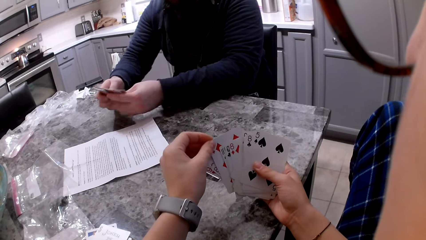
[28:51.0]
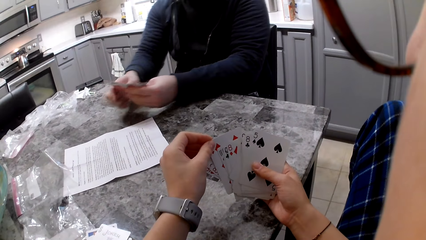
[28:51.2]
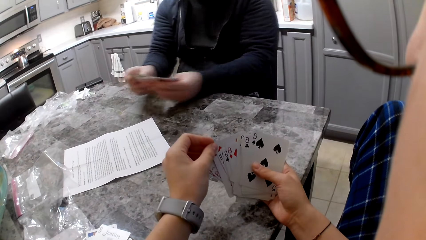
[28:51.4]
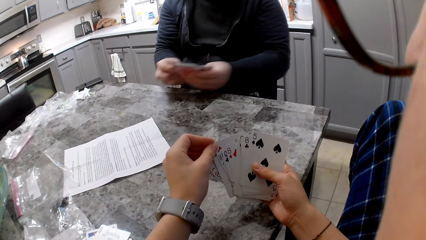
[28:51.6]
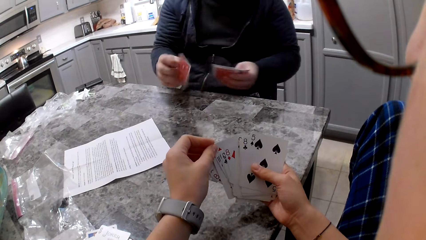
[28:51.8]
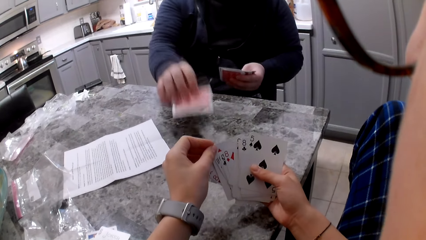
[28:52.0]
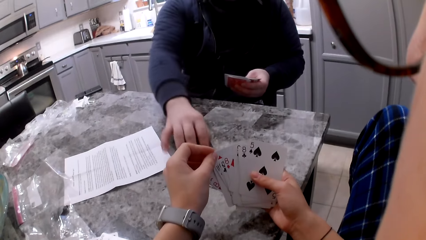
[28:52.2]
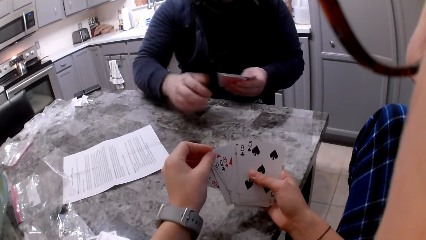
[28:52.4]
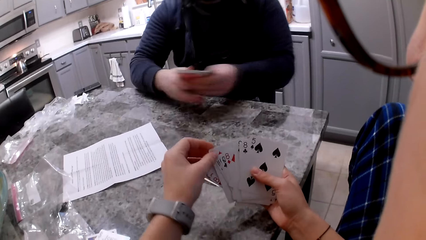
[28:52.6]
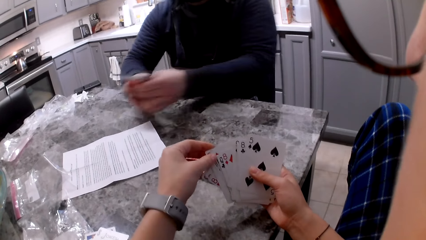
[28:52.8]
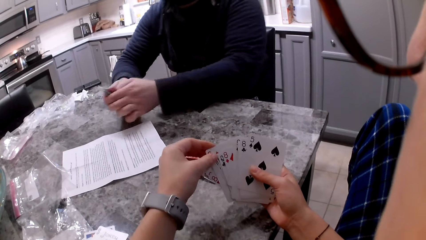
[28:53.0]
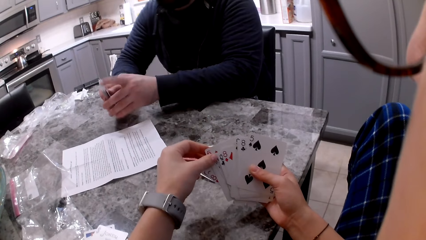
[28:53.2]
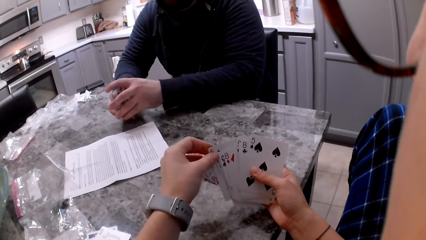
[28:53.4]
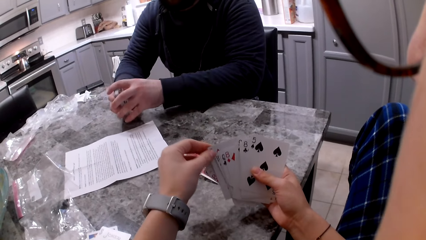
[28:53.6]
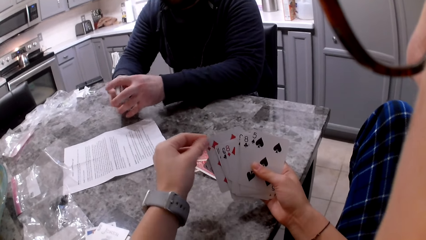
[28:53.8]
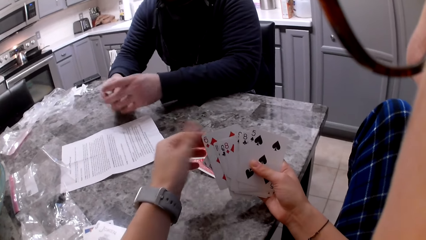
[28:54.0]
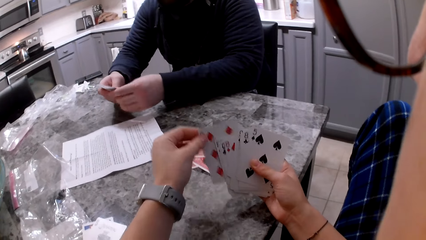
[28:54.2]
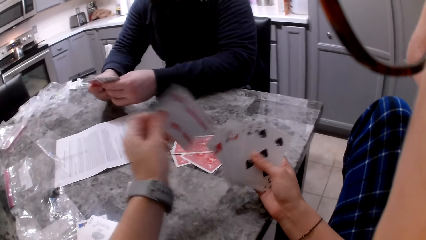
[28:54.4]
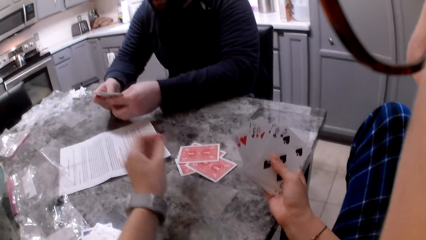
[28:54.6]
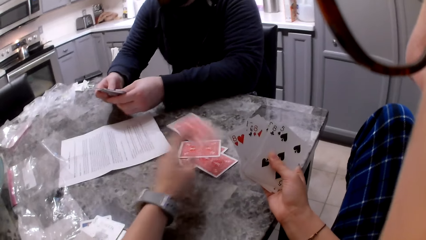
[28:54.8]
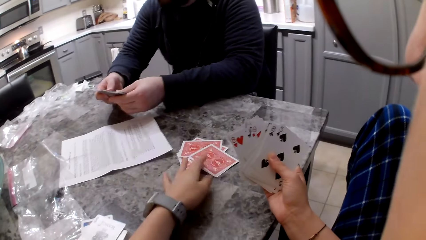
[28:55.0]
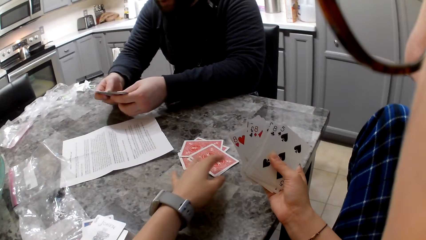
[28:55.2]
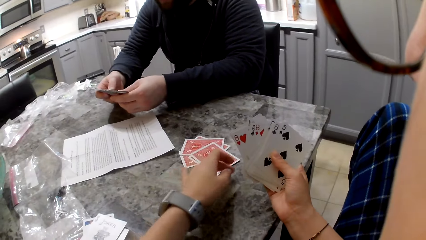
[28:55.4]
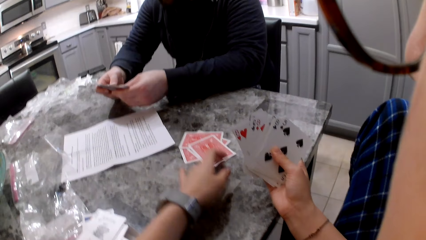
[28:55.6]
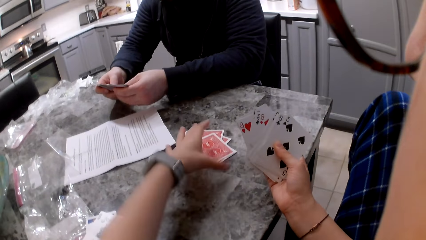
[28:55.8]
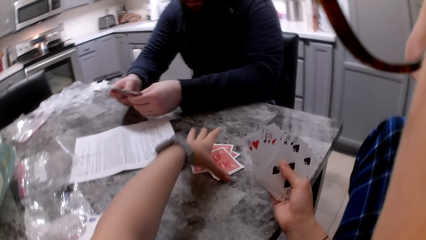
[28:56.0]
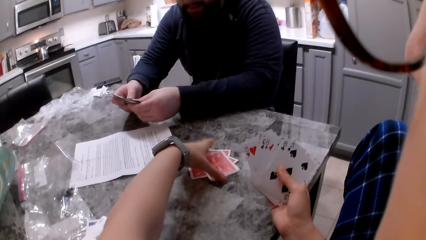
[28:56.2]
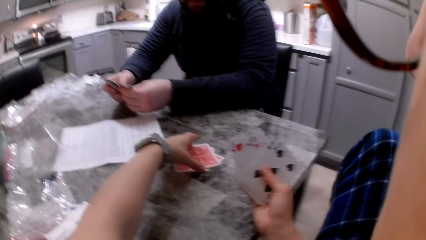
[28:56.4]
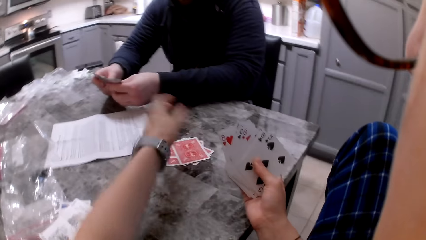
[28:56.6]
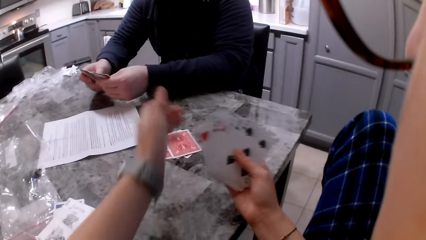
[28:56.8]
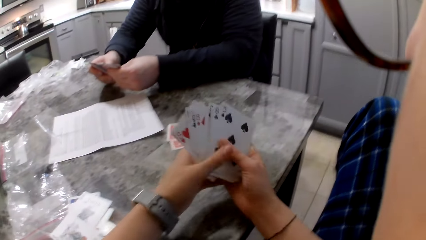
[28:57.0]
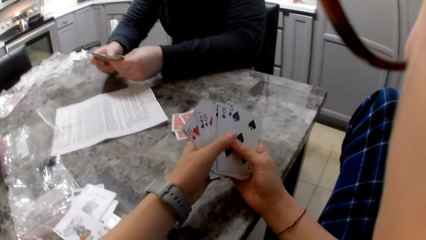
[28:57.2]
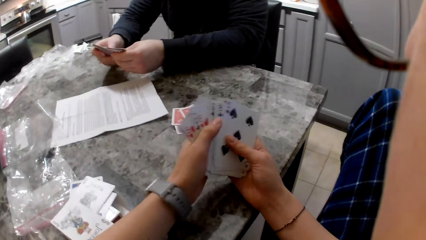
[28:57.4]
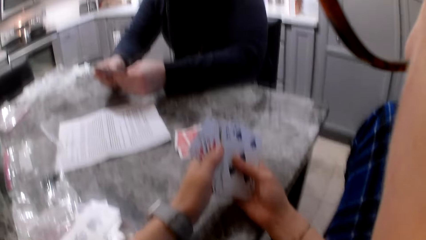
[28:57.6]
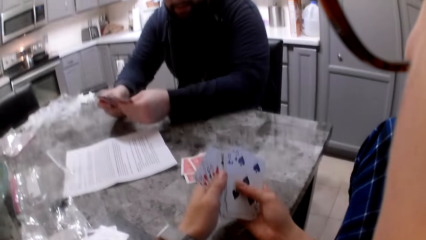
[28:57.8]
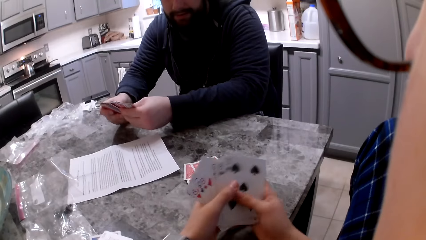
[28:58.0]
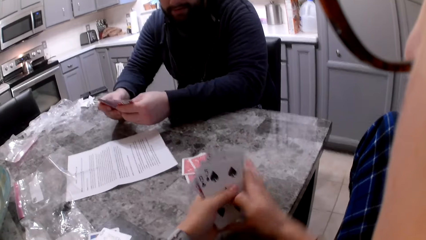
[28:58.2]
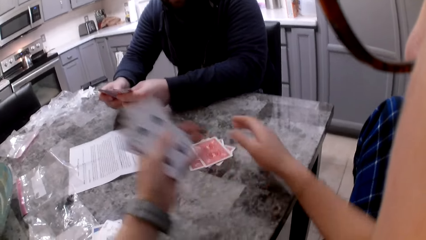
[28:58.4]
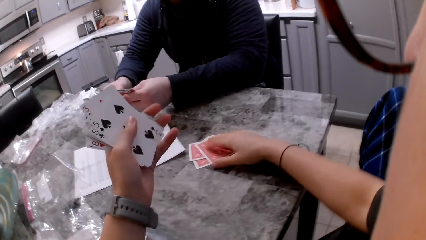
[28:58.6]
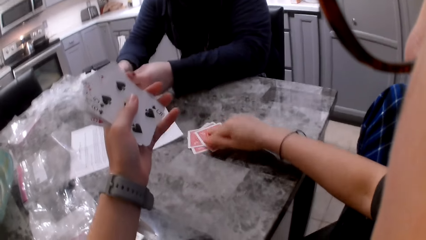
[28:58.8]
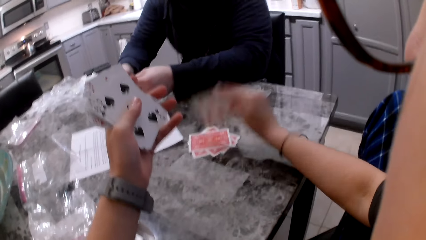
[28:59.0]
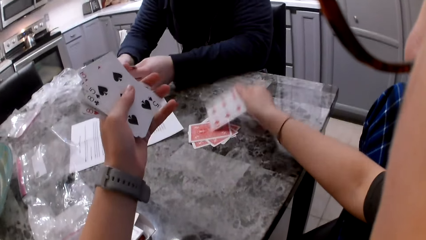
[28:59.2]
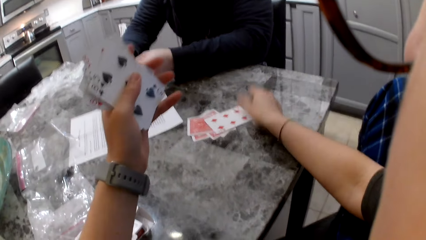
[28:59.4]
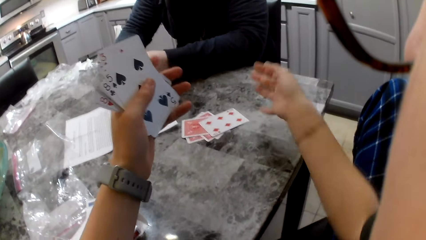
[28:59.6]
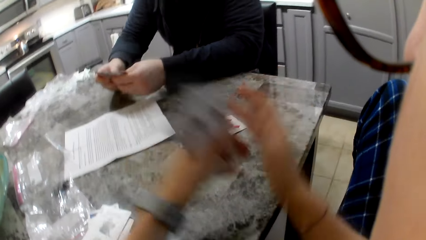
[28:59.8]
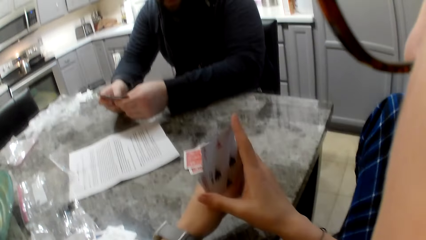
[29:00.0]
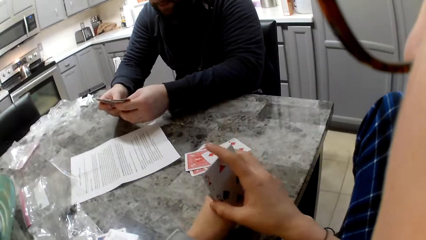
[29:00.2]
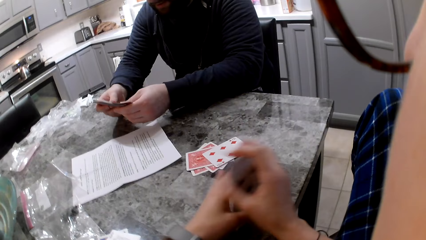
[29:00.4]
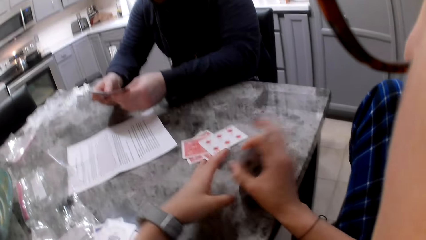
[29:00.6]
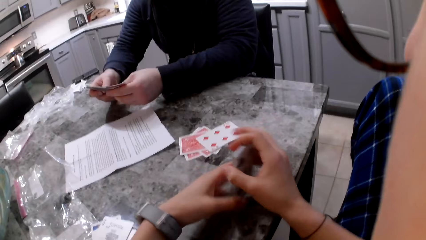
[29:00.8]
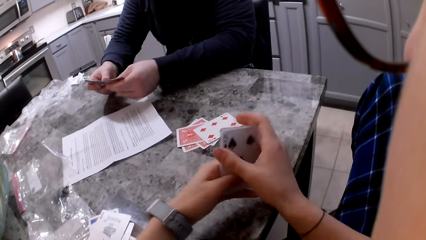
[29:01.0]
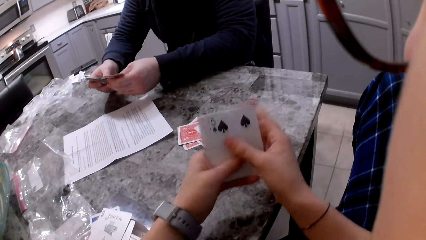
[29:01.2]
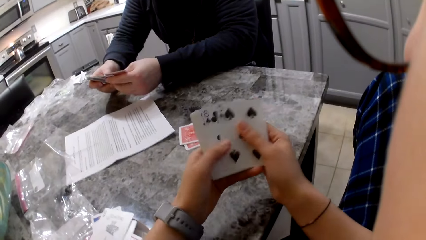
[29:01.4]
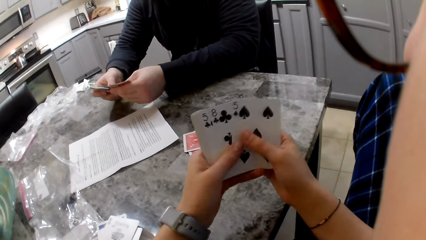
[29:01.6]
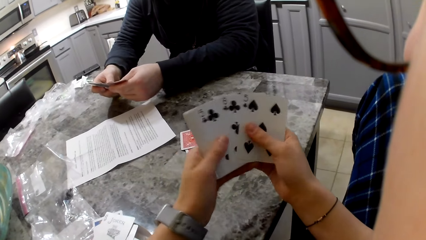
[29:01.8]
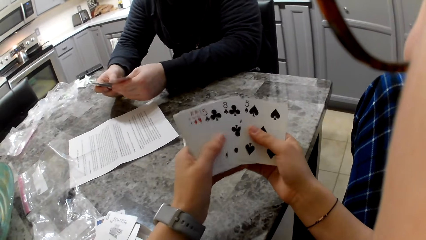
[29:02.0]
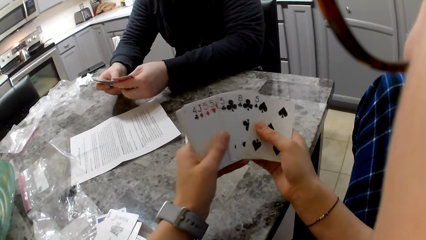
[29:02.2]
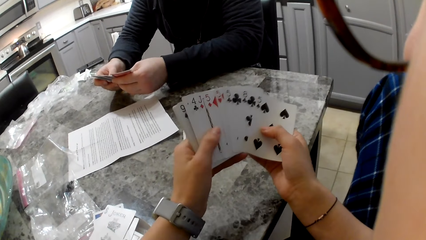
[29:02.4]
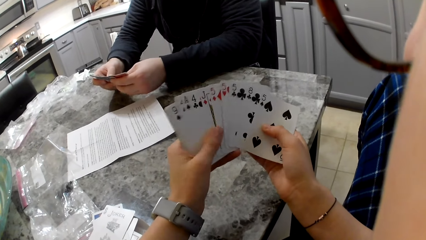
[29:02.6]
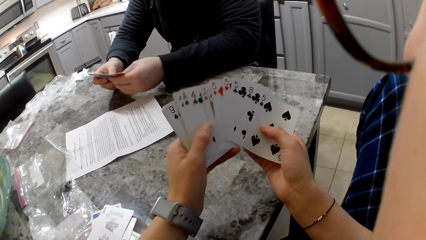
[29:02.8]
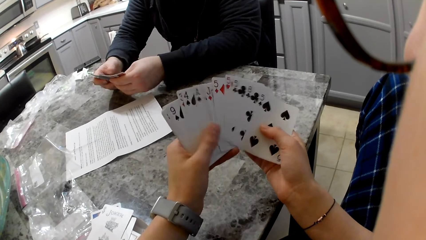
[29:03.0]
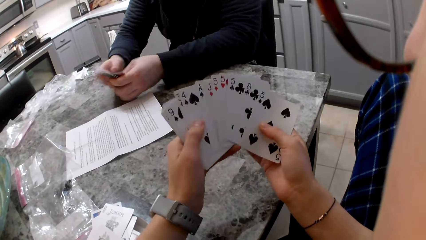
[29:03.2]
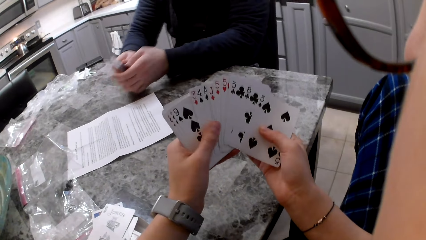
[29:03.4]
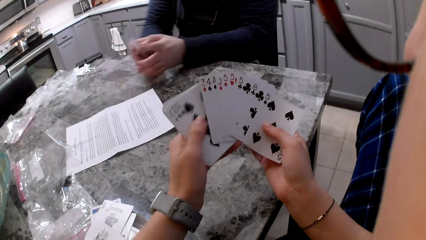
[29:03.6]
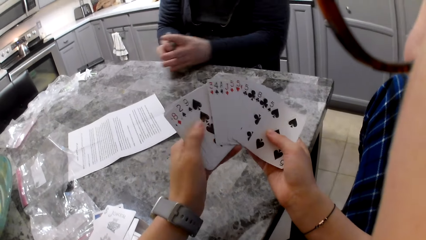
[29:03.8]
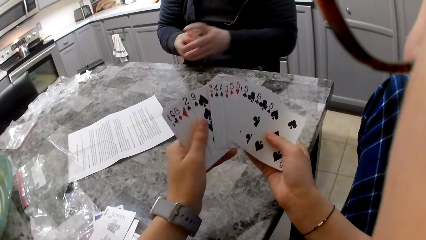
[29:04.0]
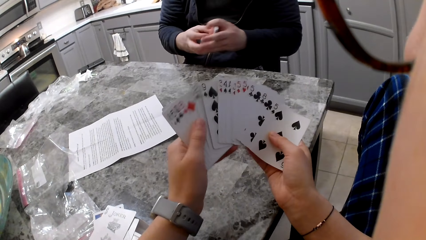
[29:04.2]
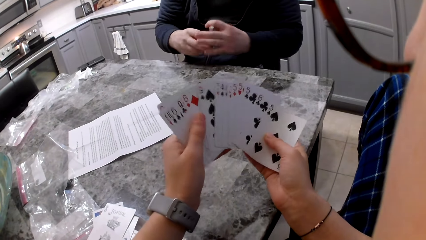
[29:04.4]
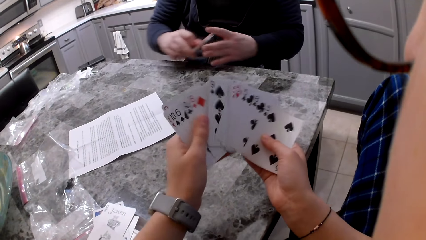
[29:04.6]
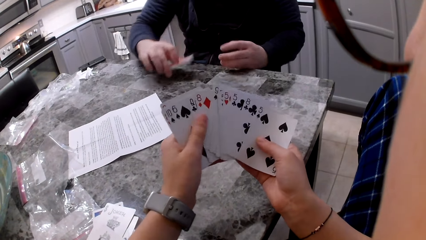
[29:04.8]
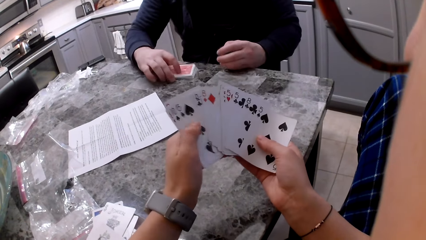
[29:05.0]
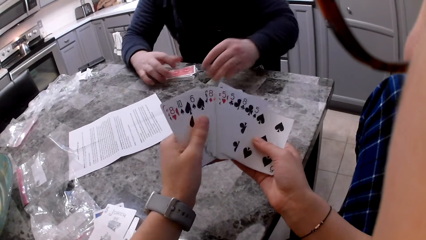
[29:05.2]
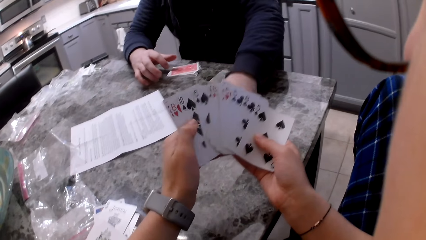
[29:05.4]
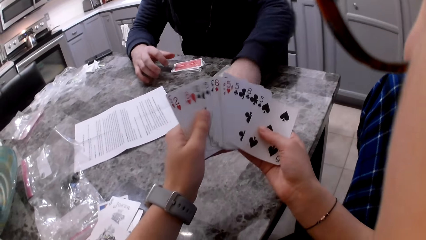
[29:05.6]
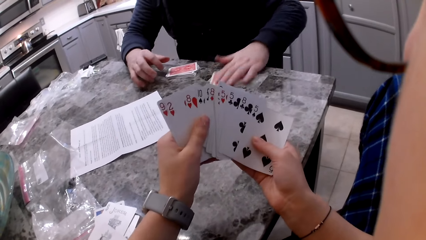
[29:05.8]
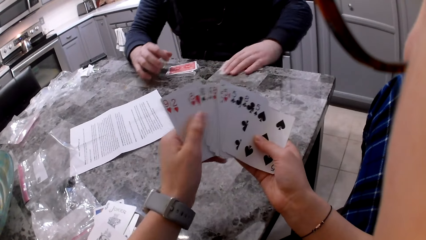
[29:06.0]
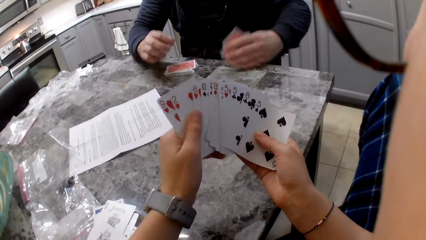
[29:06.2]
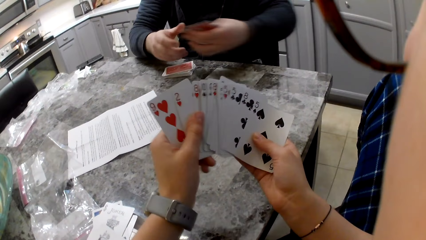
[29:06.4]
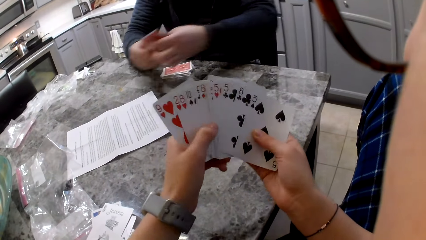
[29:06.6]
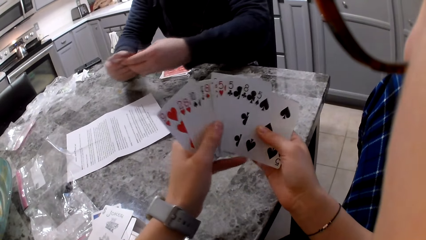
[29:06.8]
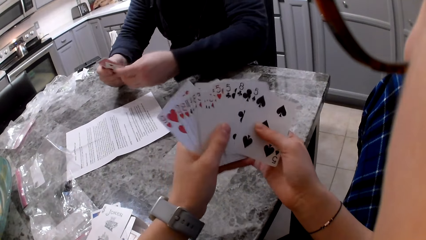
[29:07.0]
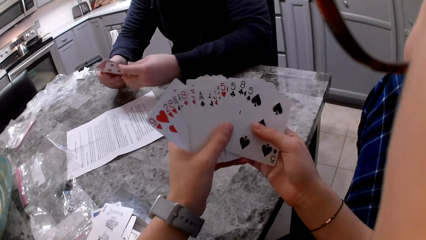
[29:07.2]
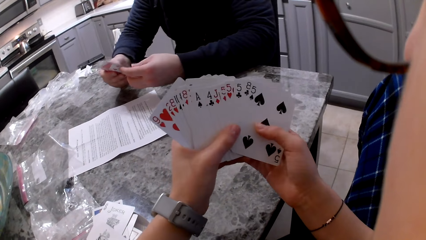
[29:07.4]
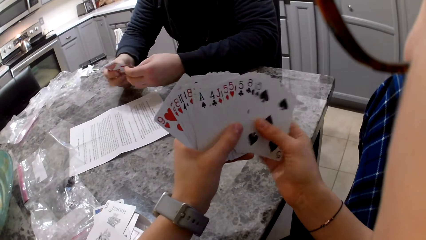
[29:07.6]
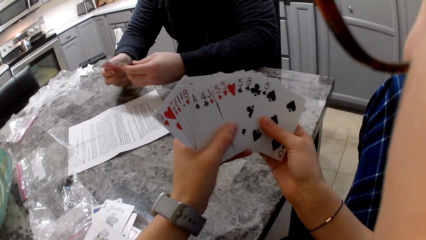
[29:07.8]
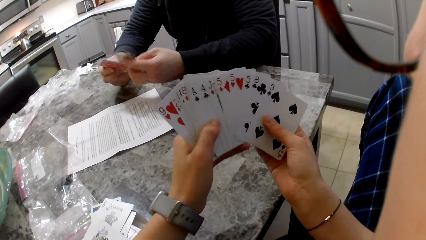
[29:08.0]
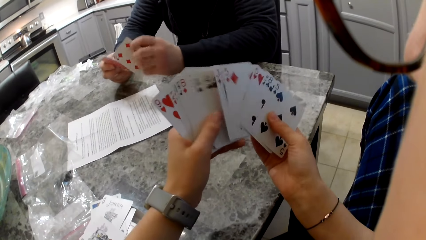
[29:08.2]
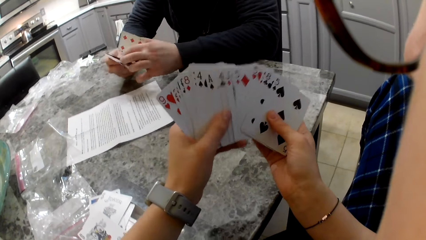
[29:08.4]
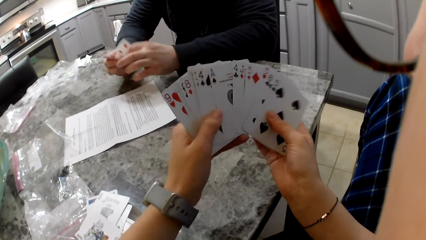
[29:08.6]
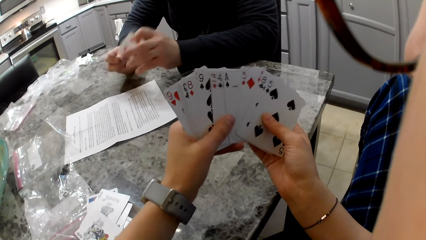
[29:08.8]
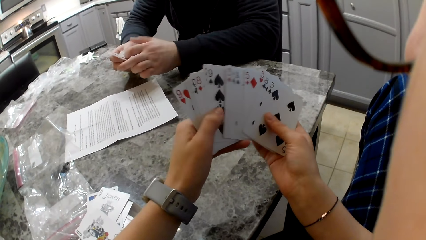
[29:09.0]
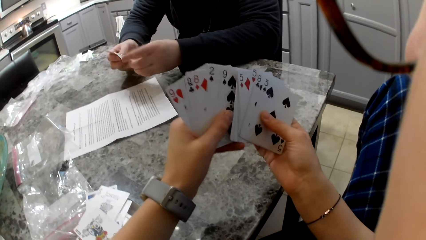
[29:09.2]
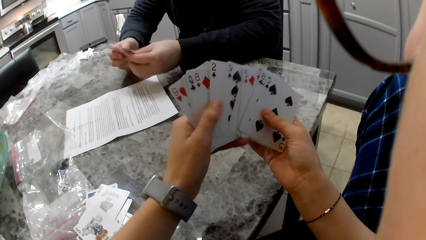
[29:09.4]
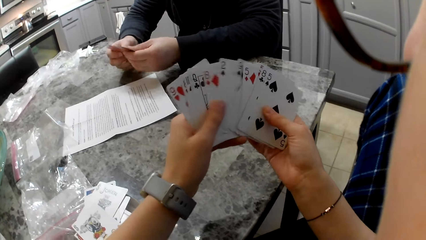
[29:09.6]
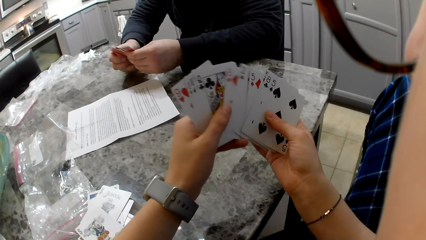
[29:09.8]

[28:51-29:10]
A man picks a card with his right hand. The man drops the card on the counter and aligns the cards in his hands. The camera wearer picks a card with her left hand. The man shuffles the cards in his hands. The camera wearer drops the card on the counter. The man shuffles the cards in his hands. The camera wearer pushes the cards on the table, arranges the card on the counter and shuffles her cards. She shifts the cards to her left hand. The man shuffles the cards in his hands. The camera wearer flips a card on the table with her right hand. She shifts the cards to her right hand, aligns the cards on the table and hits the cards on the counter. The man shuffles the cards in his hands. The camera wearer shuffles her cards in her hands. The man aligns the cards in his hands. The camera wearer shuffles the cards in her hands. The man drops his cards on the counter and picks the other cards on the counter with his left hand. The camera wearer shuffles the cards in her hands. The man shuffles the cards in his hands and flips a card with his left hand.
